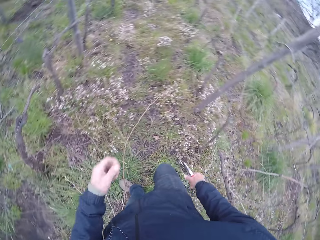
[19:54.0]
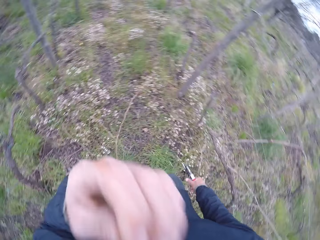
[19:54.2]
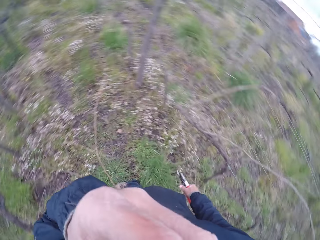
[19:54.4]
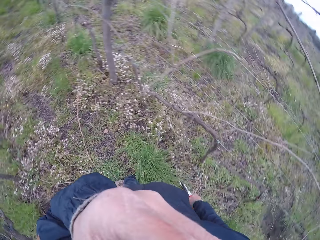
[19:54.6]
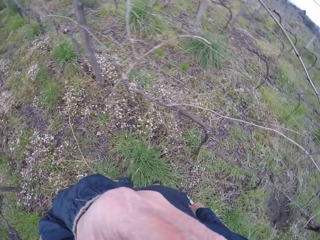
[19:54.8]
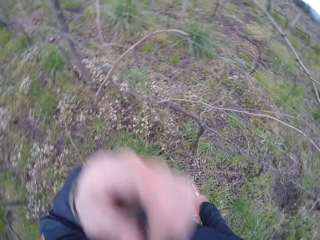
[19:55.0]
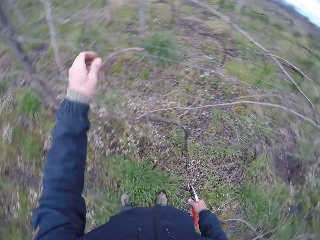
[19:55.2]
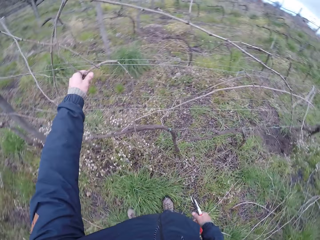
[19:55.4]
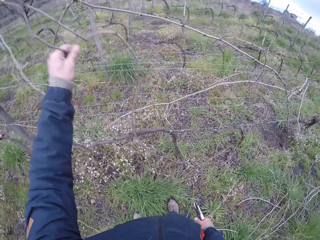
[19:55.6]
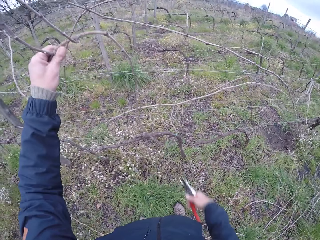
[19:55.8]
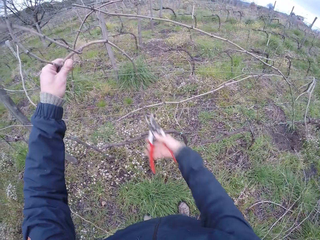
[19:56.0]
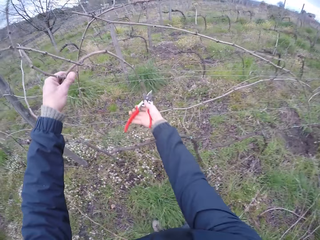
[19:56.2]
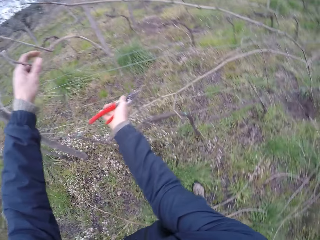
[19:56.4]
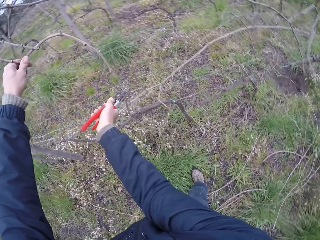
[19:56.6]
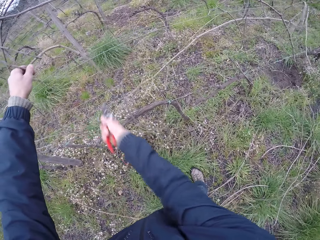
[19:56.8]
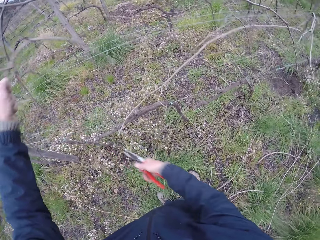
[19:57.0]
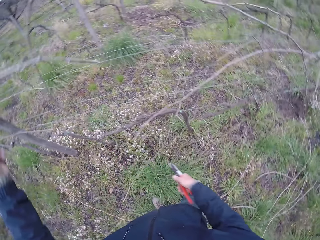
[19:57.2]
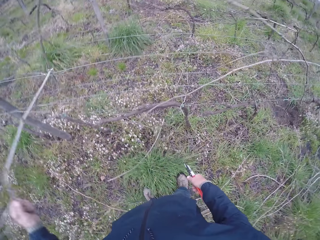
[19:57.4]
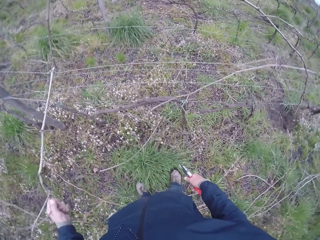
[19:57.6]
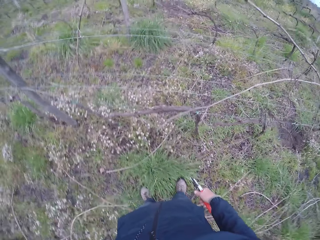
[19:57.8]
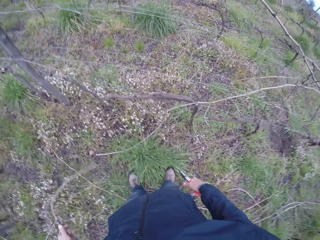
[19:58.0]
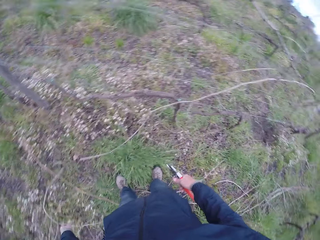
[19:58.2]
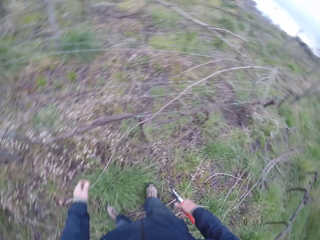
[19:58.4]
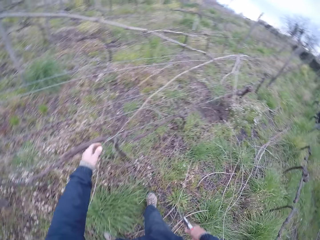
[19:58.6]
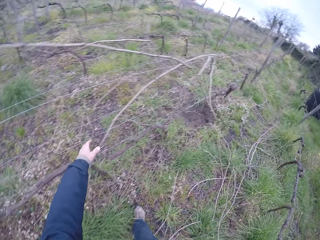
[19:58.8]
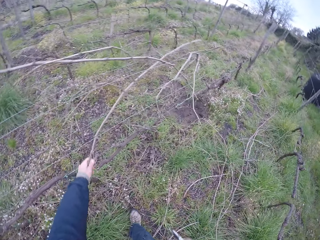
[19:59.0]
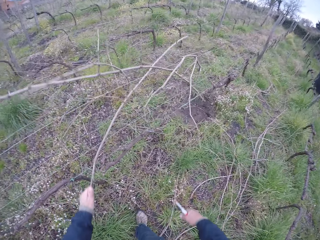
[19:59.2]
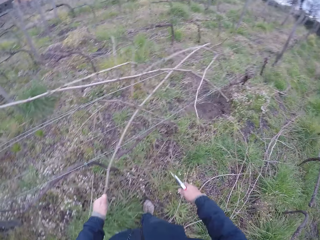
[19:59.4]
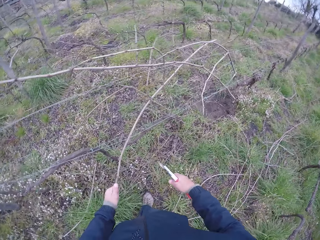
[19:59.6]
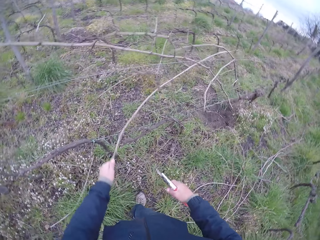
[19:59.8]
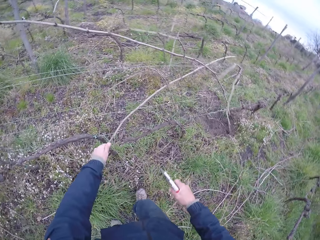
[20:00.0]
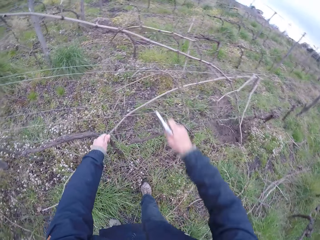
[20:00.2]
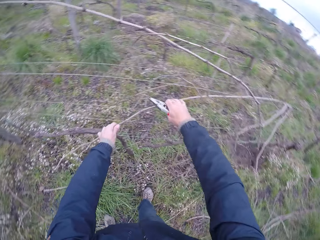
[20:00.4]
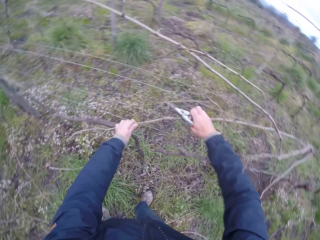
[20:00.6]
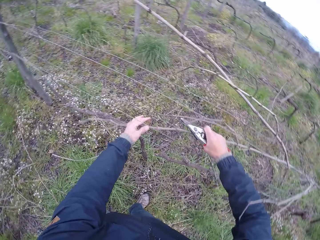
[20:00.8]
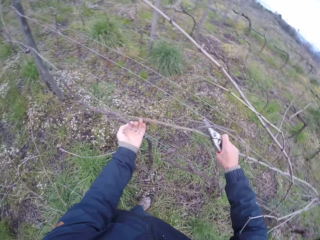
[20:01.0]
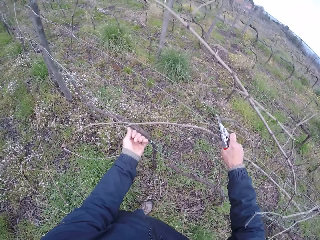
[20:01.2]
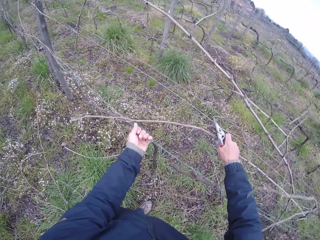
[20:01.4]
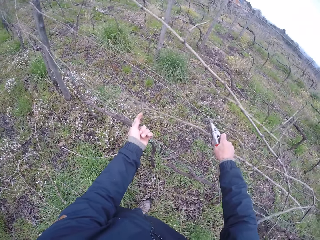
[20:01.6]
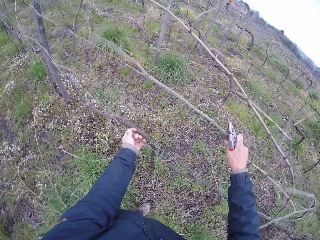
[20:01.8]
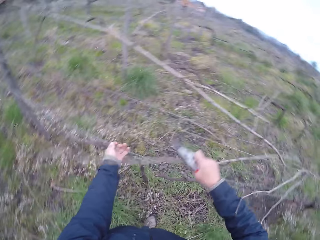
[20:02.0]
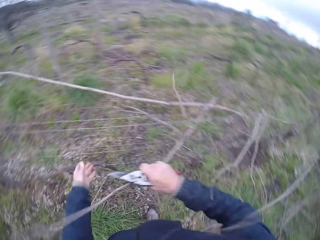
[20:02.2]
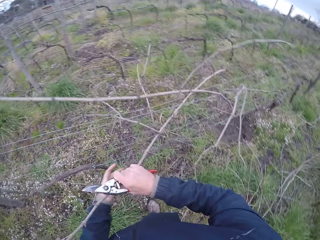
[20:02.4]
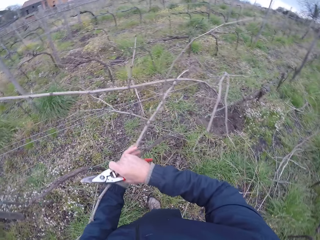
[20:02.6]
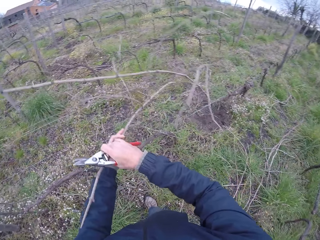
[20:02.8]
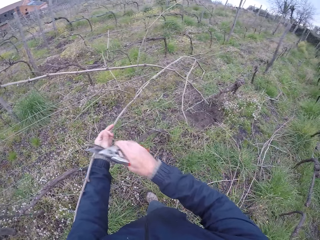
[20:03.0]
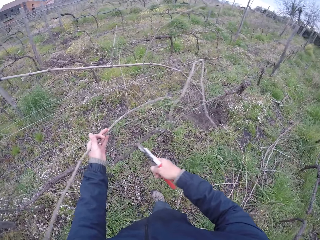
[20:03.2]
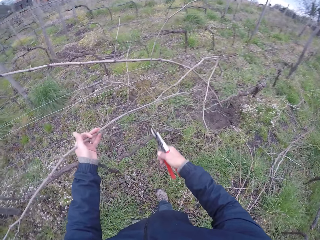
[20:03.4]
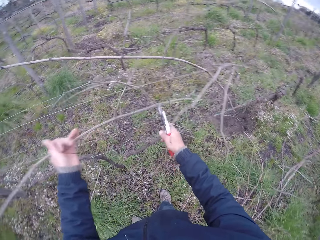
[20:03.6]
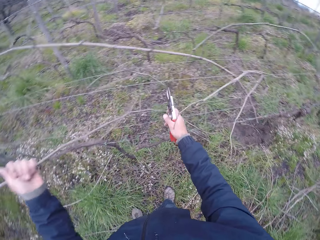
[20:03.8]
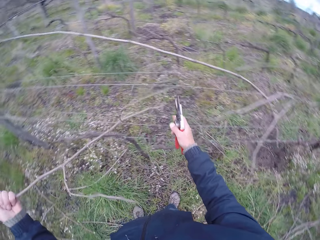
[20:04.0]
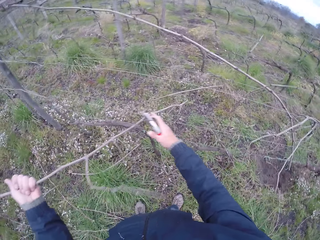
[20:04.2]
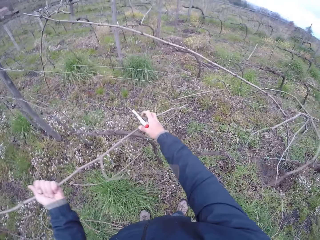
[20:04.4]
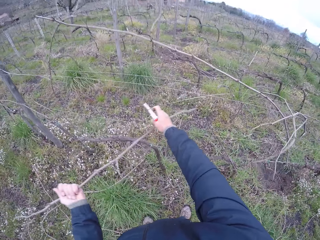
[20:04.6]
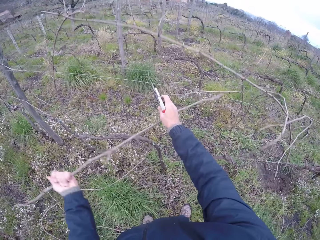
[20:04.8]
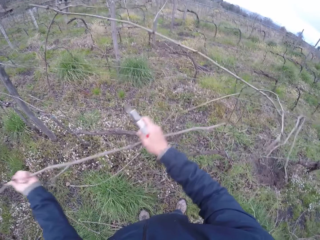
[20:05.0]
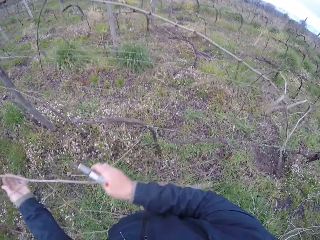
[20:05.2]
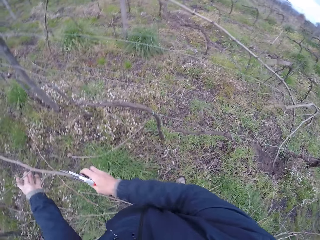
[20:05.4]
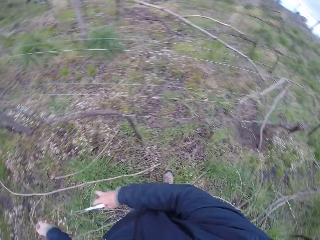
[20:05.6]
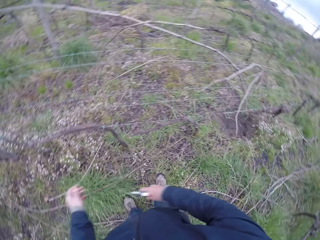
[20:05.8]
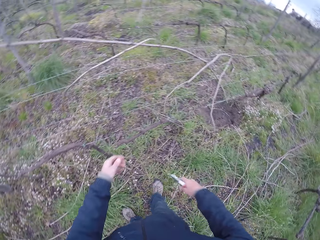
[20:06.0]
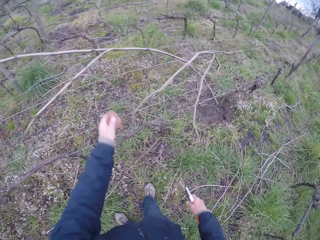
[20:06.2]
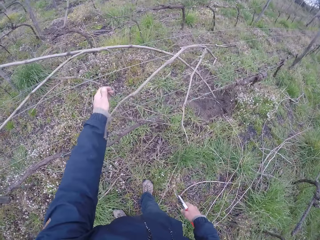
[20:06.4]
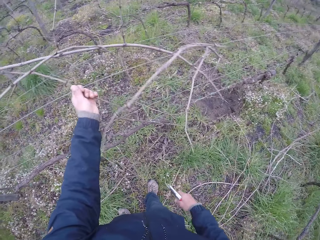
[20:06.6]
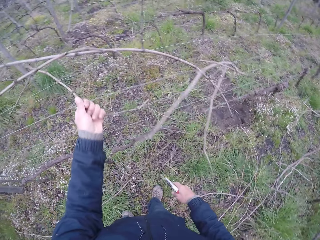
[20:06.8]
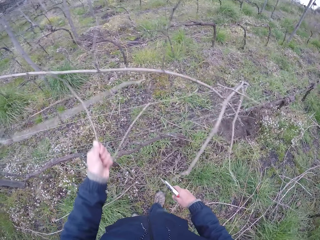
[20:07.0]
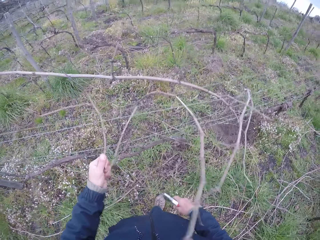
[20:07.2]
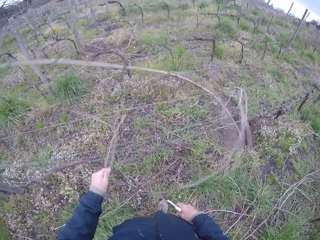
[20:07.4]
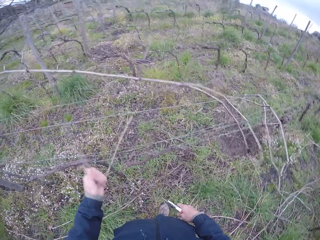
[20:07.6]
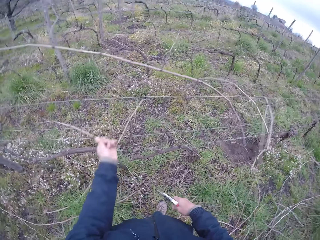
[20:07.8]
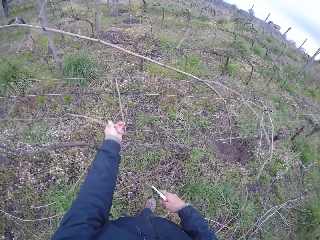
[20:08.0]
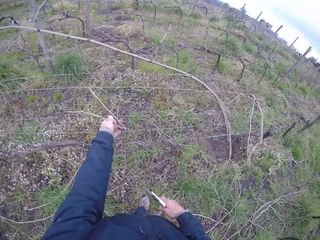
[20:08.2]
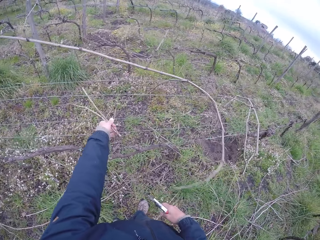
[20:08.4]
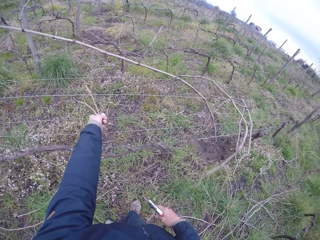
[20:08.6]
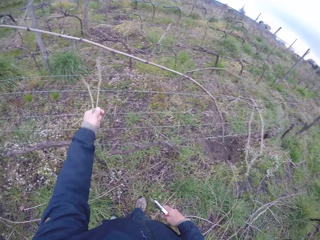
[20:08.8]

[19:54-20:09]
The camera wearer drops the twigs on the ground with his left hand. He touches his face with his left hand. He pulls a twig from the wire fence with his left hand. He cuts the twig with the plier in his right hand. He removes the twig from the wire fence with his left hand. He drops the twig on the ground with his left hand. He pulls a twig from the wire fence with his left hand. He holds the twig with his right hand. He pulls the wire fence with his left hand. He pulls the twig from the wire fence with his right hand. He pulls the twig from the wire fence with his left hand. He removes the twig from the wire fence with both hands. He drops the twig on the ground with both hands. He removes a twig from the wire fence with his left hand.

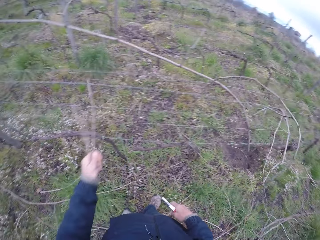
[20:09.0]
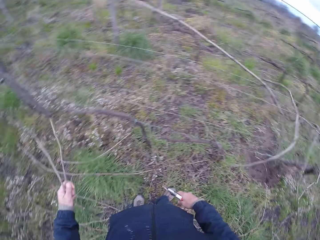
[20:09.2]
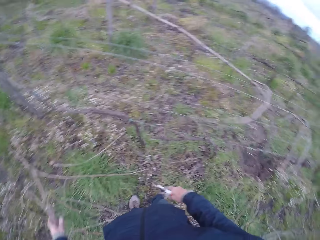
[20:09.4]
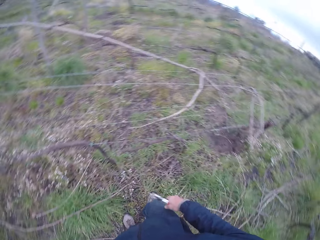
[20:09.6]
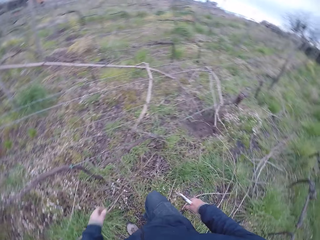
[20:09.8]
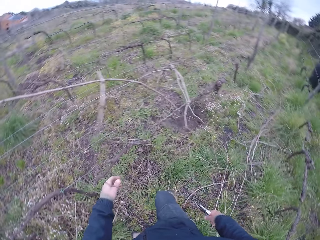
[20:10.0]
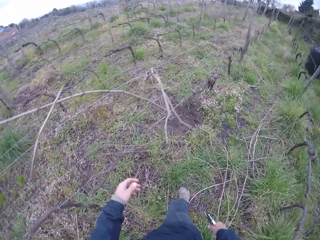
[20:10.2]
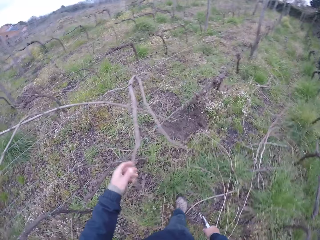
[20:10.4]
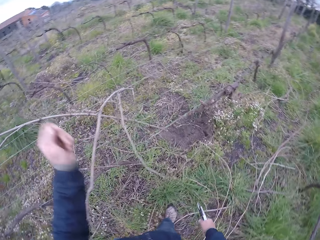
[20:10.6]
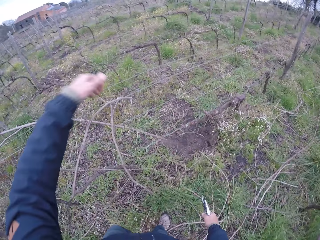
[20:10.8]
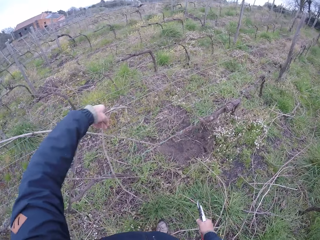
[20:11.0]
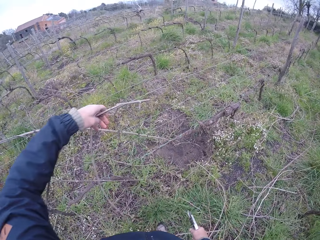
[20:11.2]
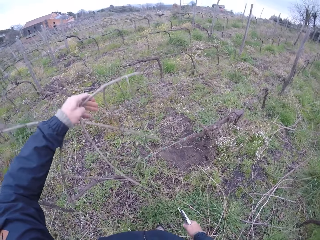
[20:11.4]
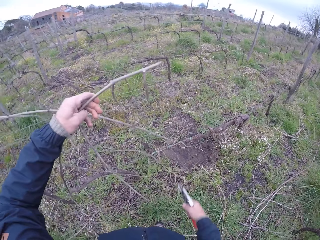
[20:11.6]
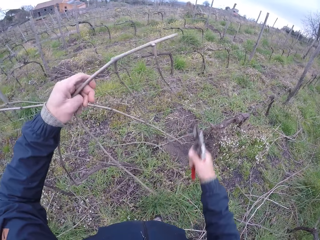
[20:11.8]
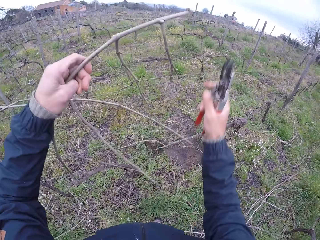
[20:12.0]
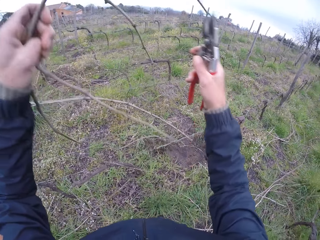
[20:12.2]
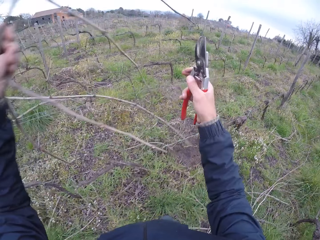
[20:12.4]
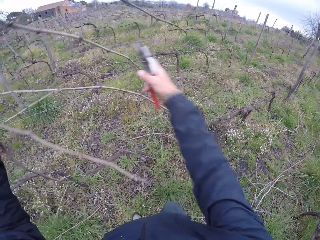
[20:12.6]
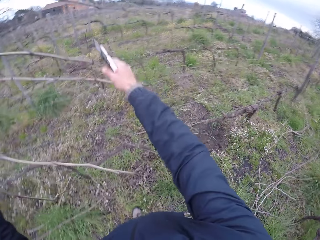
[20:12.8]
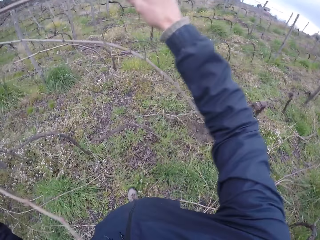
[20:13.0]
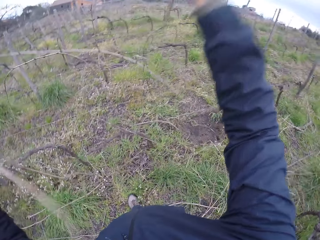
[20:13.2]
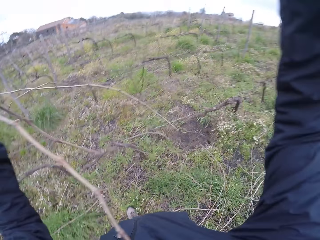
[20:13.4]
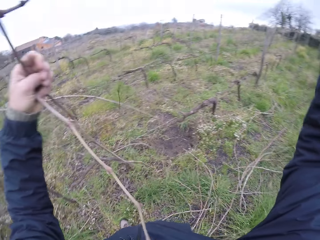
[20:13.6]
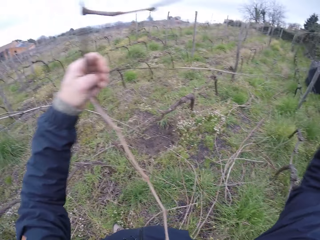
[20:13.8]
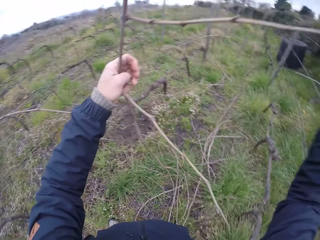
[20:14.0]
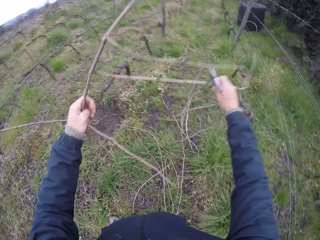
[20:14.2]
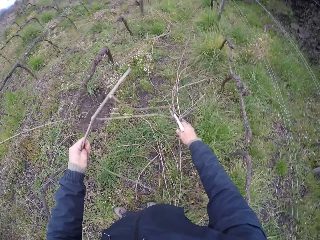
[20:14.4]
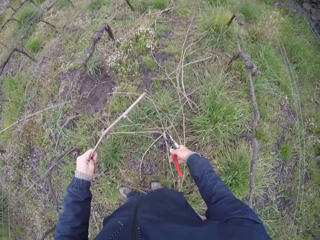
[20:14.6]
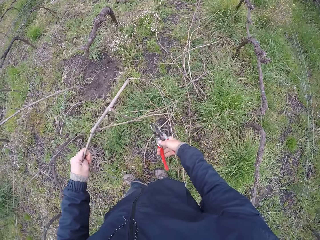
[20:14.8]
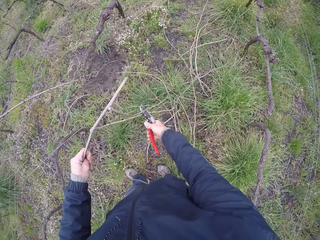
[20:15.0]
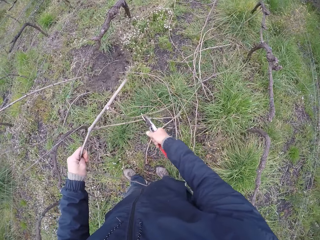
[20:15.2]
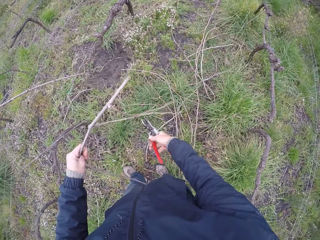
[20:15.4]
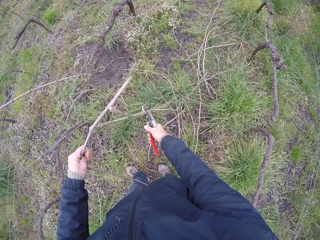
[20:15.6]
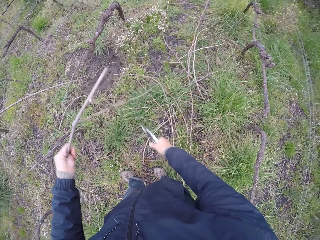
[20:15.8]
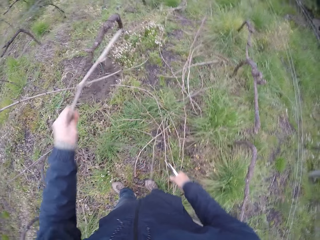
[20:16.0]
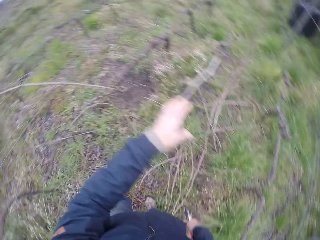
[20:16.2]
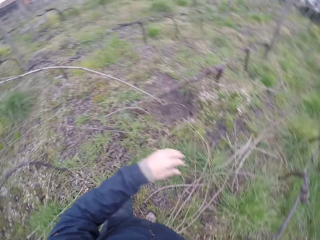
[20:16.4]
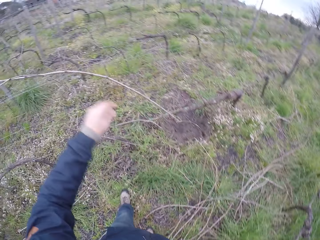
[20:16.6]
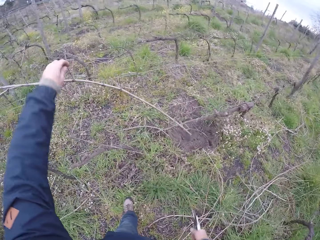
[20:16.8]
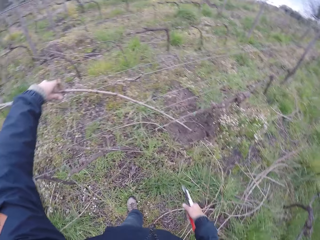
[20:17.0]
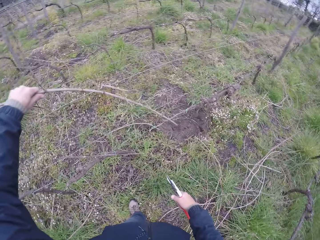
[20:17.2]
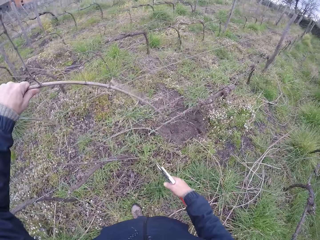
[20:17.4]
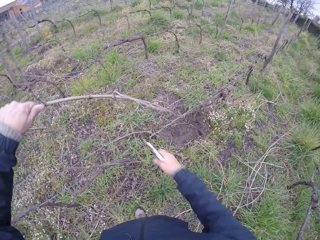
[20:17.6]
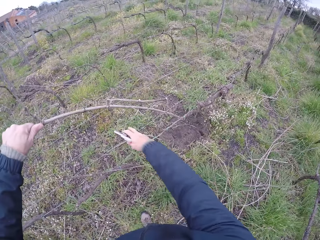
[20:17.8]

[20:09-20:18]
The camera wearer drops the twig on the ground with his left hand. He pulls some twigs from the wire fence with his left hand. He removes the twigs from the wire fence with both his hands. He cuts a twig from the twigs with the pliers in his right hand. He drops the twig on the ground with his left hand. He pulls a twig from the wire fence with his left hand.
